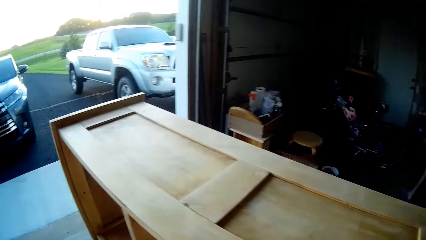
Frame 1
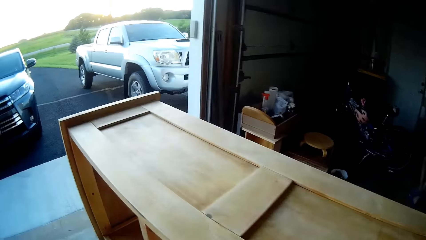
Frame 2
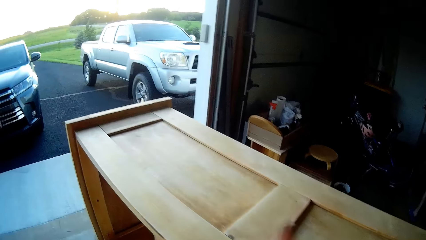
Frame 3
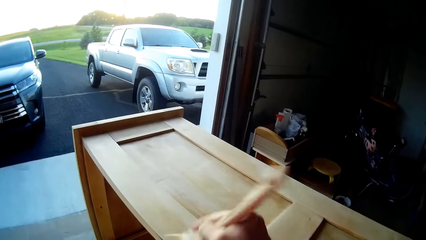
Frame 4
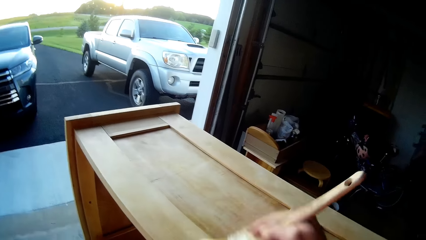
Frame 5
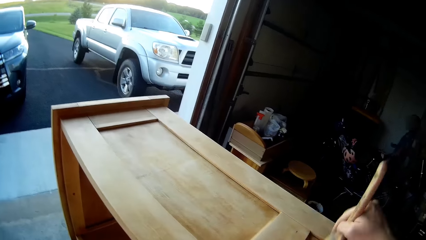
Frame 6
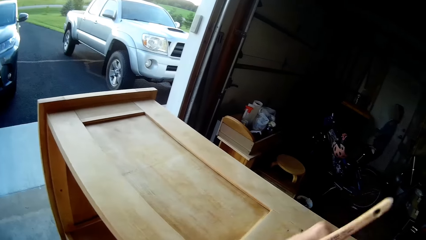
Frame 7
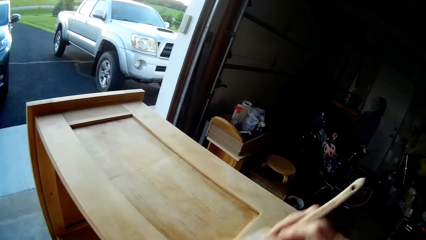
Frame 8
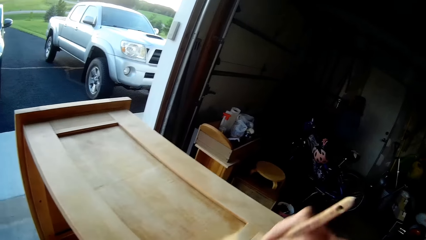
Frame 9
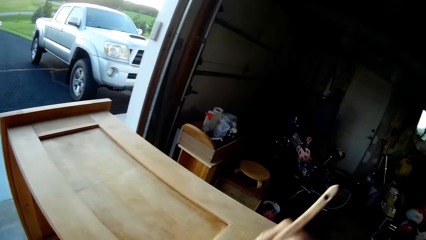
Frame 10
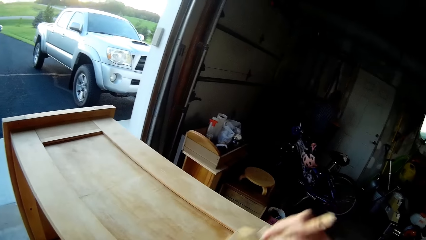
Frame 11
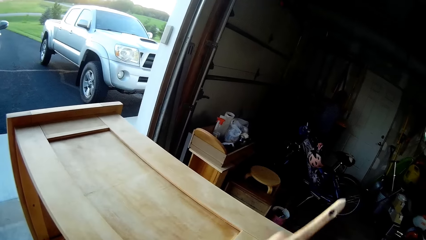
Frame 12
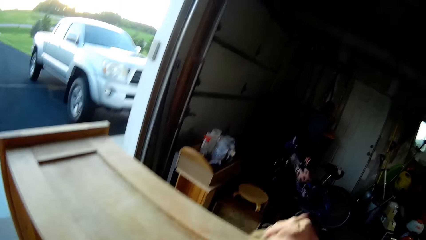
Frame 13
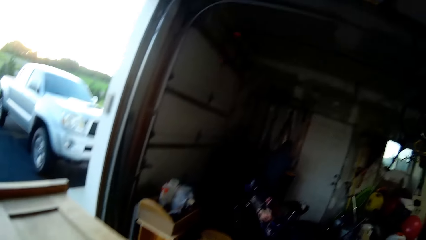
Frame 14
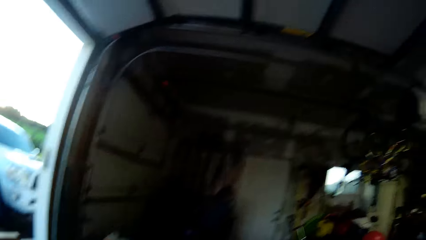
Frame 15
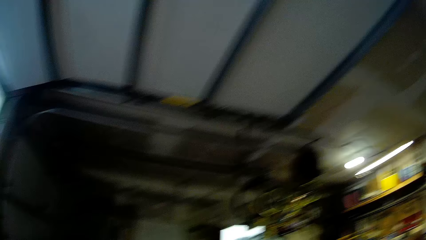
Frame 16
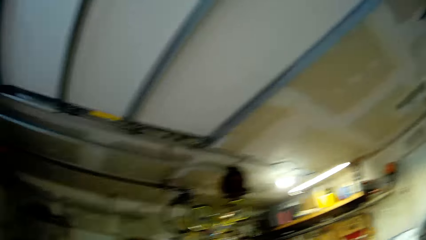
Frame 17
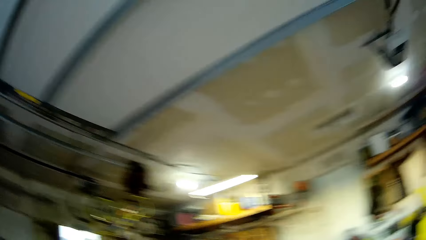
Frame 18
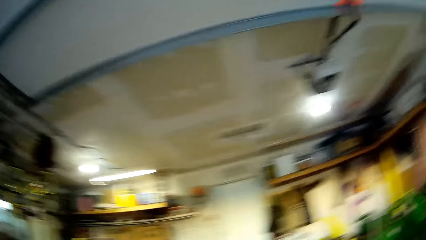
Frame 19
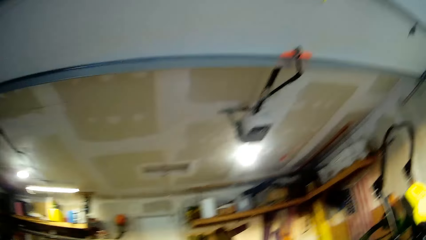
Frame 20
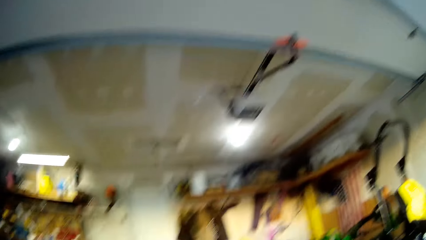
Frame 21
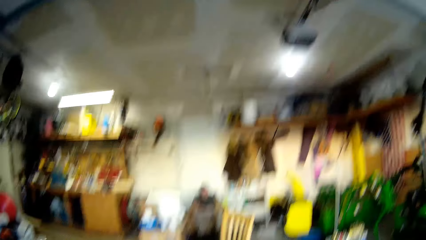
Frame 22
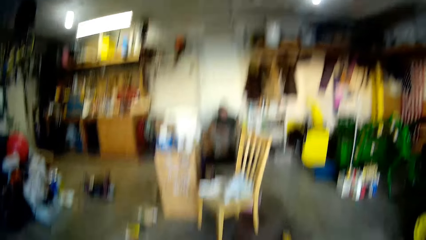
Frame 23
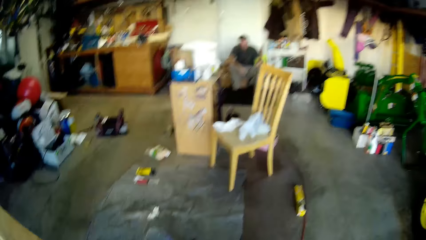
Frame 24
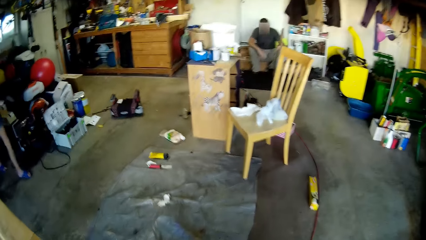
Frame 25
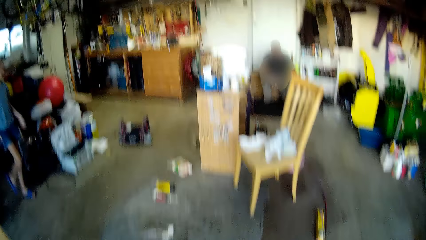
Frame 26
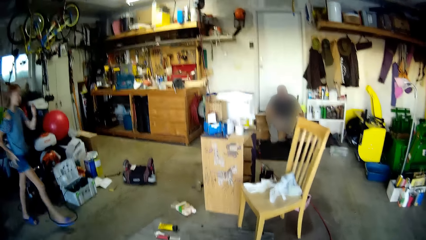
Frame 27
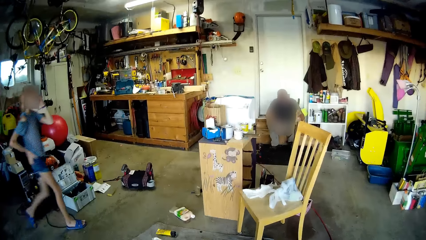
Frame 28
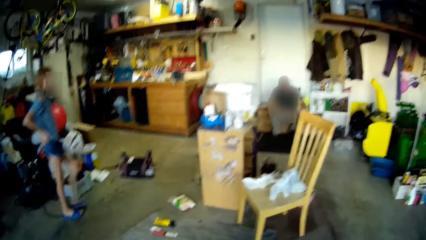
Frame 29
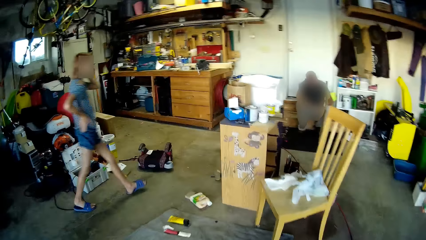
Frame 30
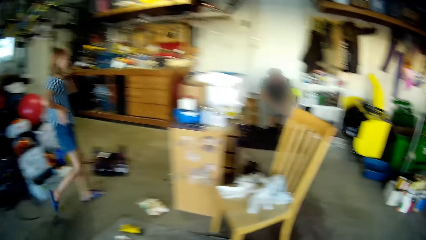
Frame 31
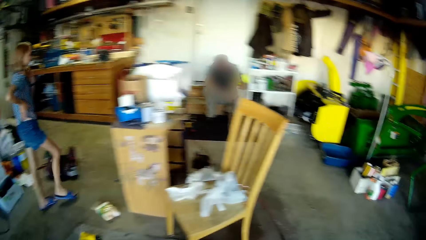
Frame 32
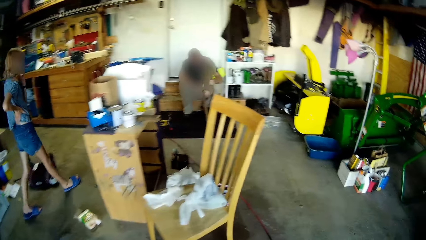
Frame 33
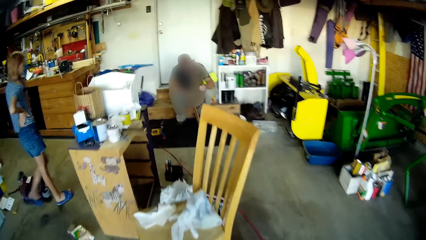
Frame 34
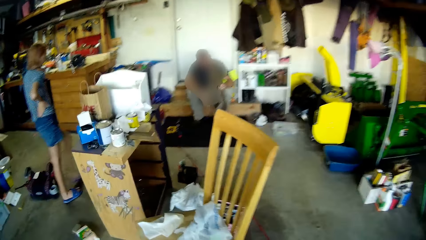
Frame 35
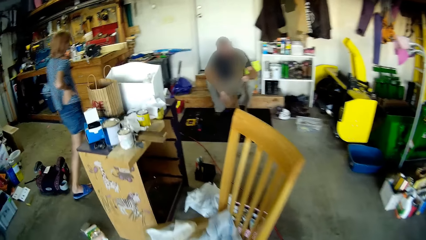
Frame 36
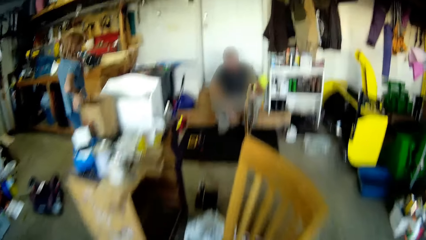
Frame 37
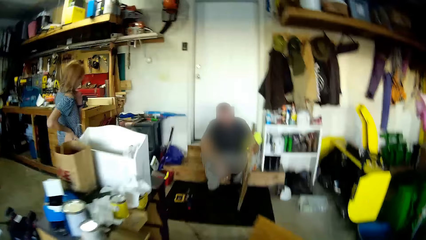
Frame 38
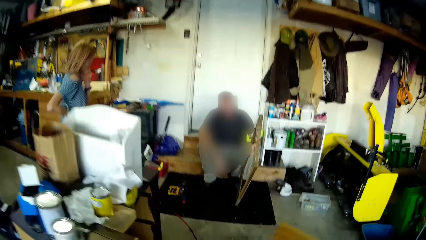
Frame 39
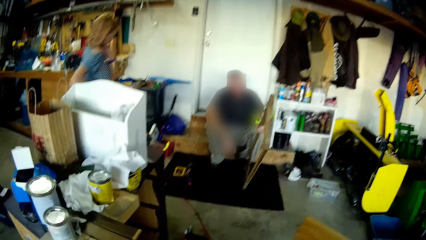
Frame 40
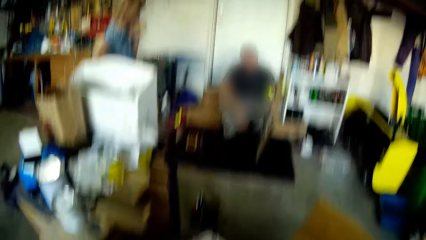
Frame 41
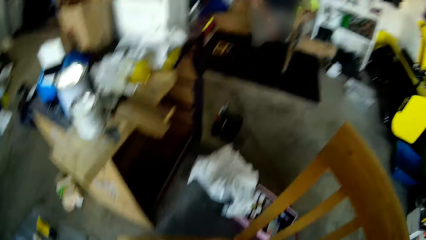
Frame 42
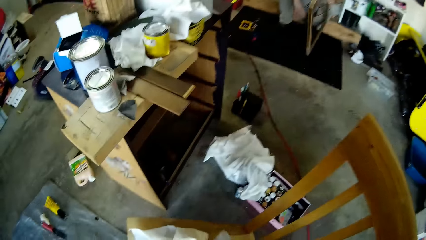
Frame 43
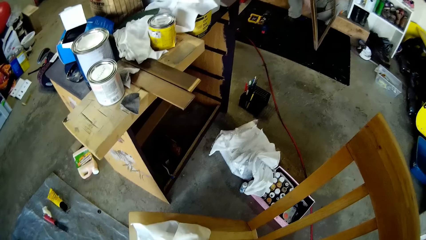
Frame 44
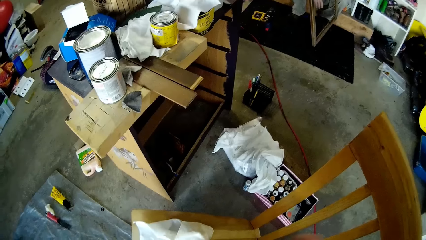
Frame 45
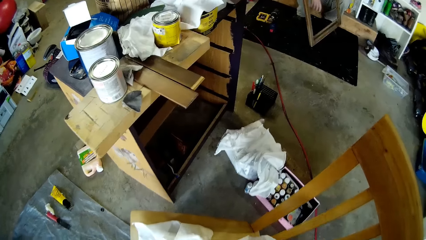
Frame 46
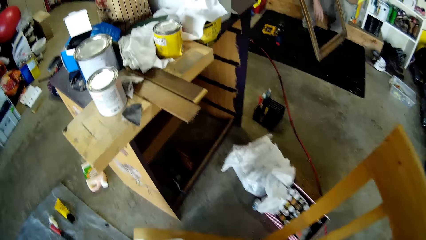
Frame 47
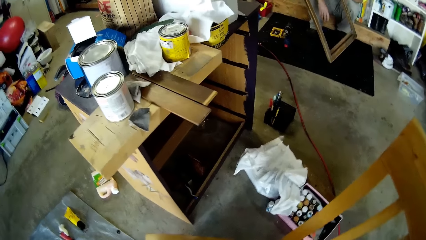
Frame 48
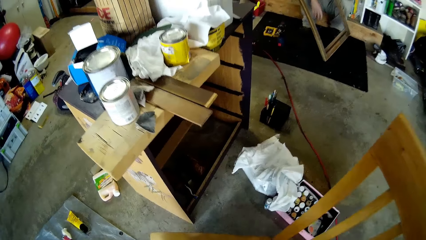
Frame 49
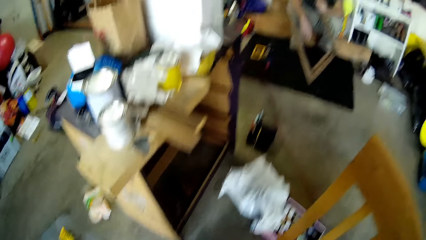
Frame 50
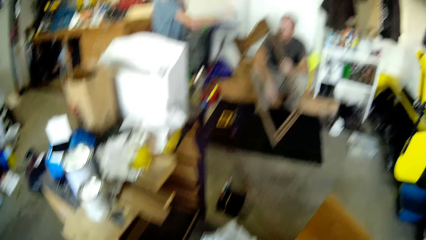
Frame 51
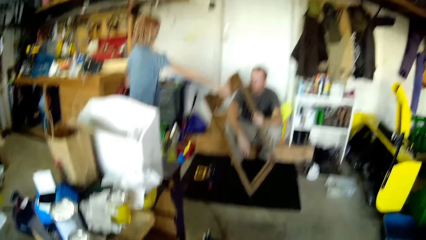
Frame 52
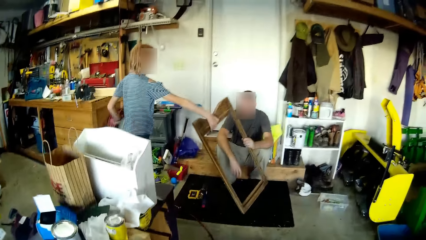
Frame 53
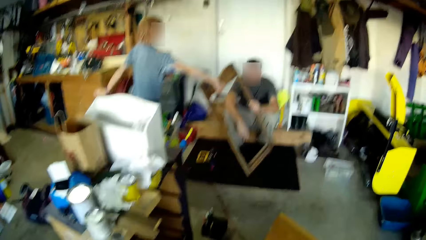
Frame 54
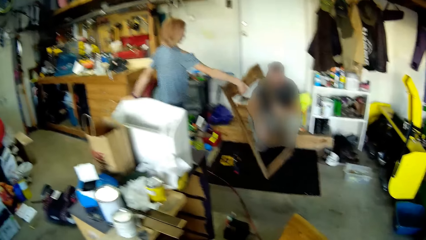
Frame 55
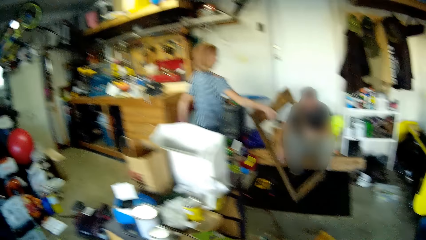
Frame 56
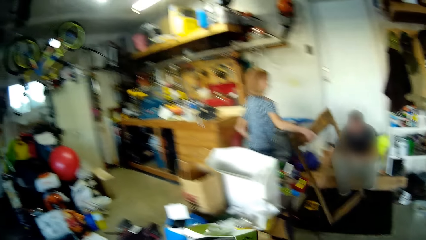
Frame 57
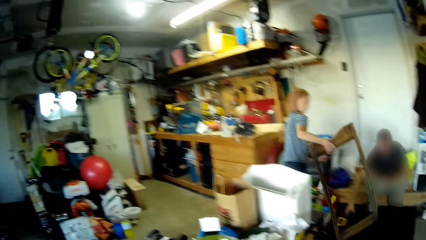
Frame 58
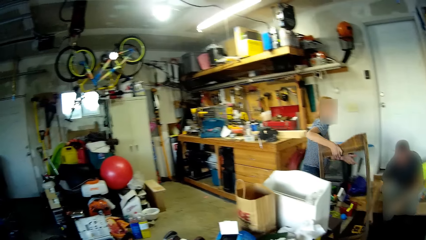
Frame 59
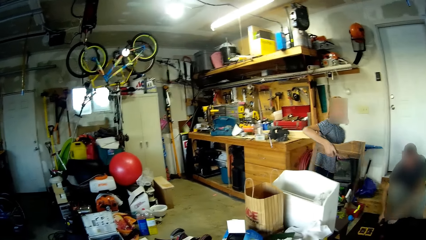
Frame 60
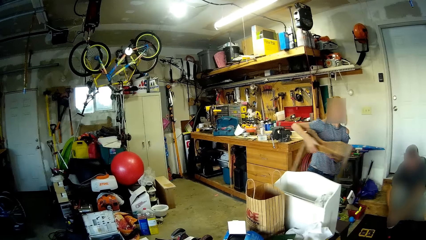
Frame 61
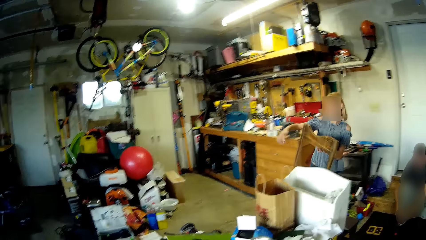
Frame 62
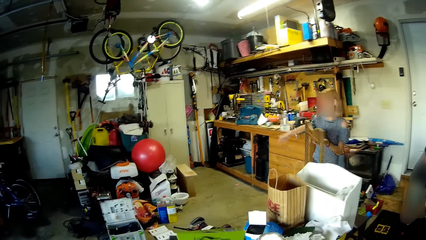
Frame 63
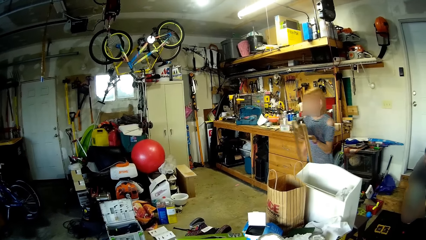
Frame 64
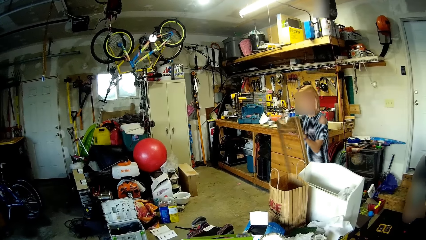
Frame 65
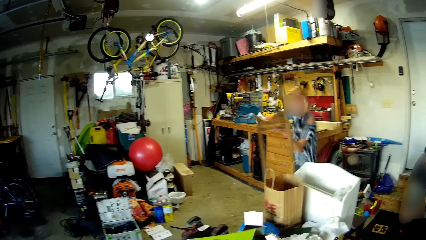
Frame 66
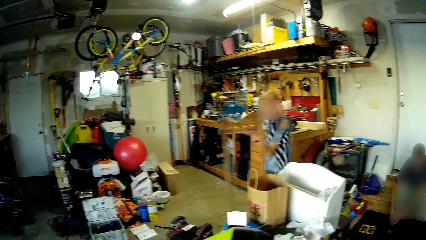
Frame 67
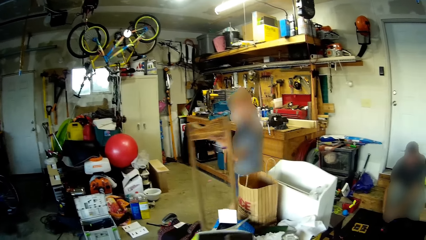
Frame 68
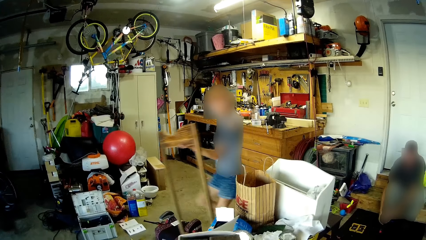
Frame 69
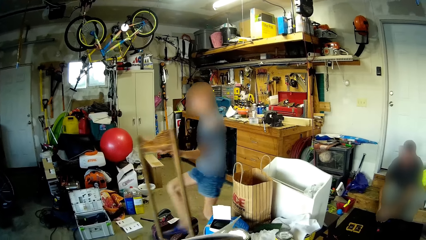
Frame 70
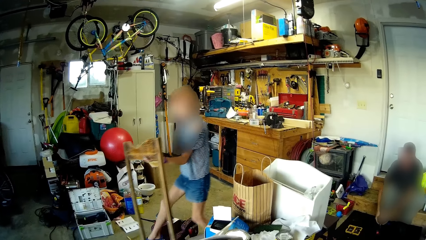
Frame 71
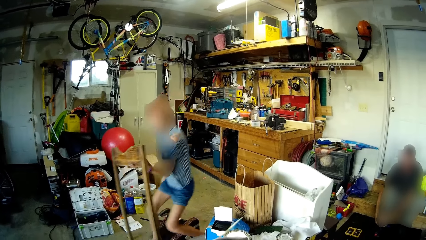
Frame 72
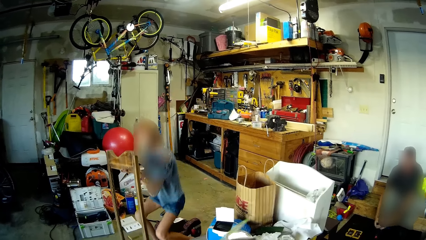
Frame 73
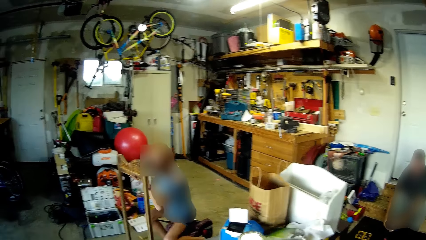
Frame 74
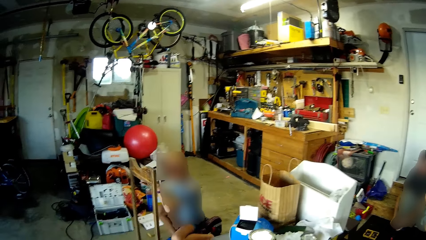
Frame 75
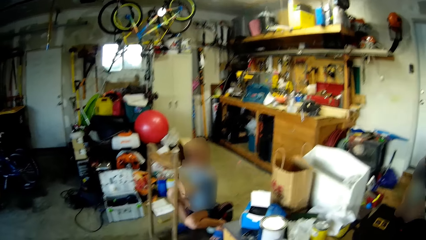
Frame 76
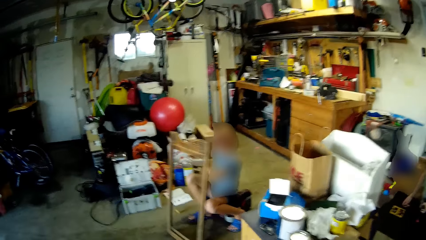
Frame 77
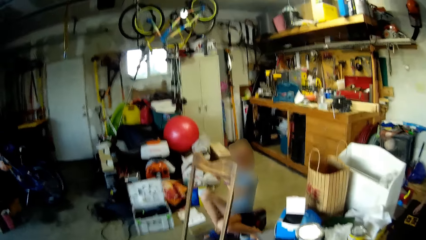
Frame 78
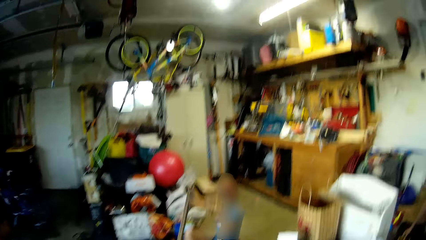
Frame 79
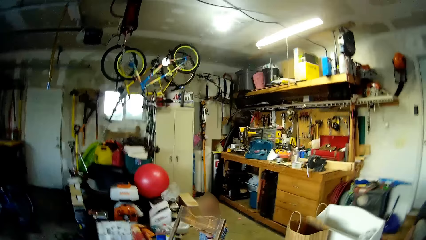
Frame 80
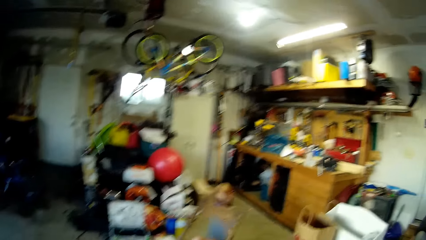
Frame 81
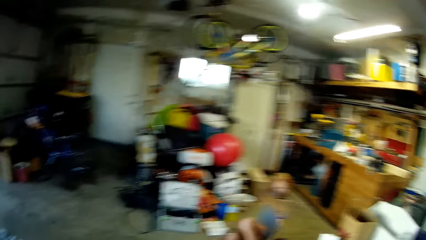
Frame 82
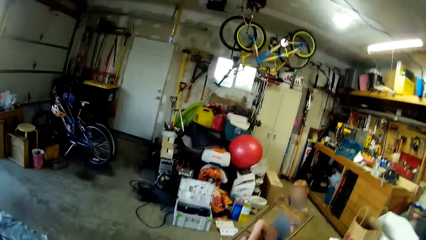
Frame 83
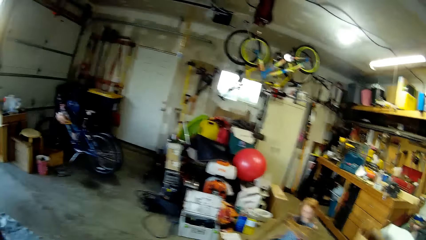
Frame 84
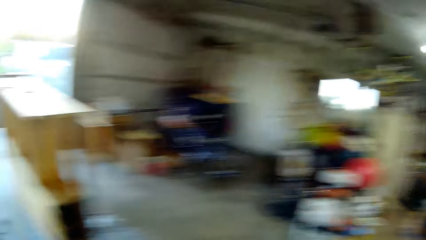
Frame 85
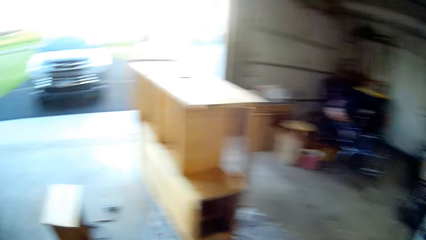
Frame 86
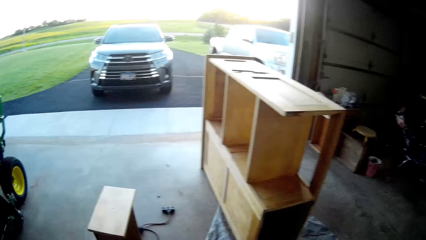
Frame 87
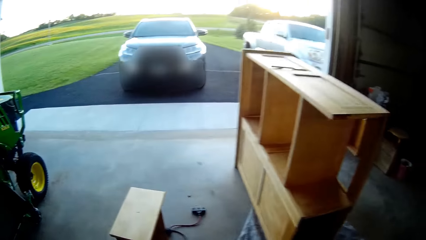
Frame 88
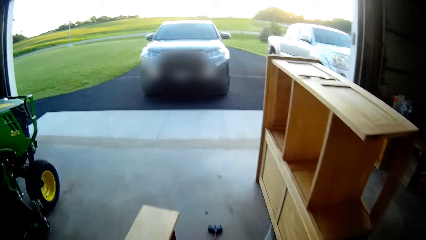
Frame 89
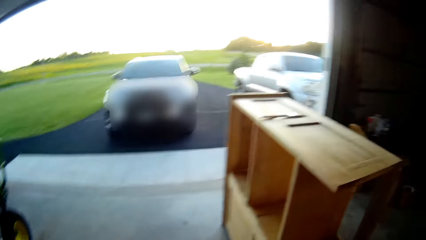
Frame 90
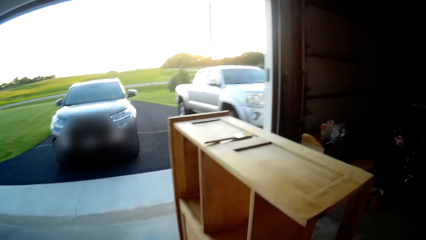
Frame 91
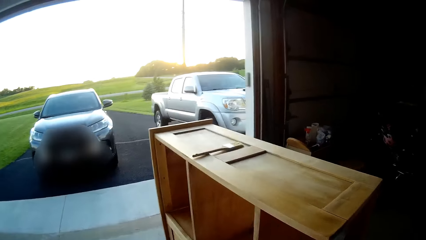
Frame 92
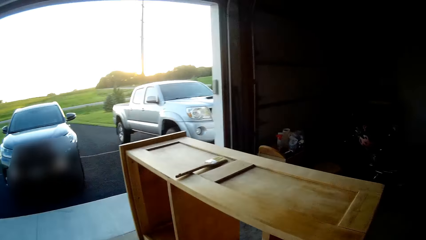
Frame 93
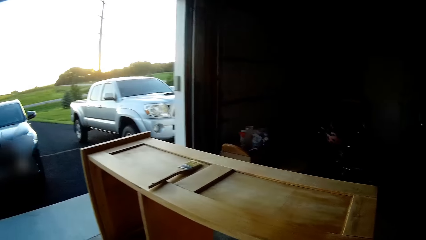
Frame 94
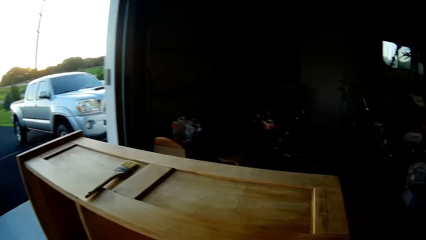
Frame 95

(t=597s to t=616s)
The camera wearer looks around. A lady walks. The camera wearer looks at the lady. The lady picks up the frame. A man gives the lady a wood frame. The camera wearer talks. The lady walks and sits down. The camera wearer walks and talks.
